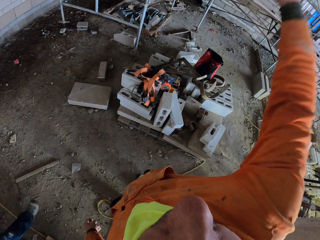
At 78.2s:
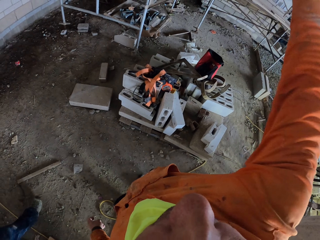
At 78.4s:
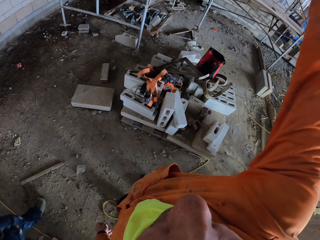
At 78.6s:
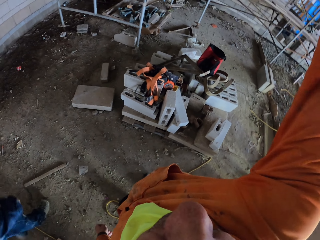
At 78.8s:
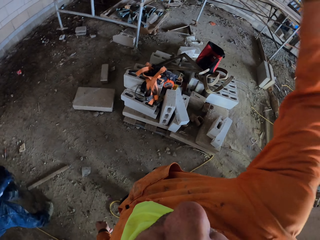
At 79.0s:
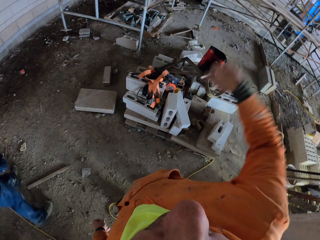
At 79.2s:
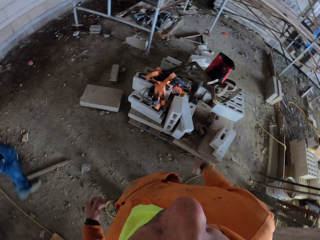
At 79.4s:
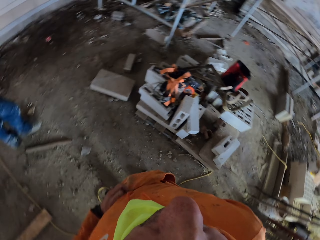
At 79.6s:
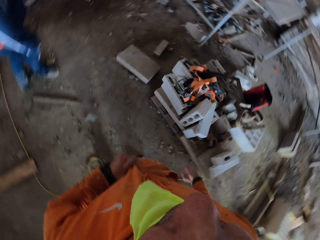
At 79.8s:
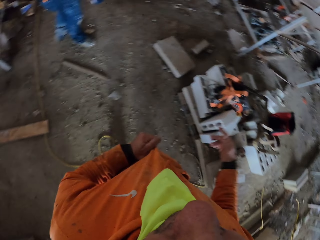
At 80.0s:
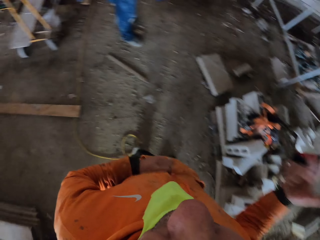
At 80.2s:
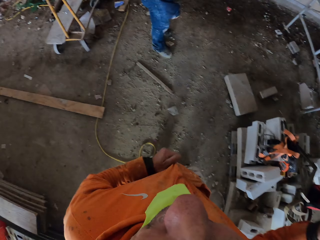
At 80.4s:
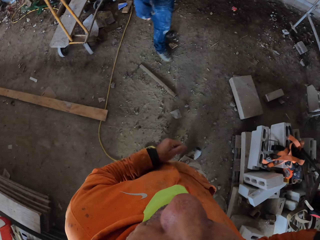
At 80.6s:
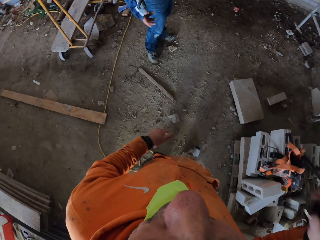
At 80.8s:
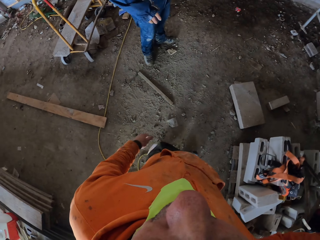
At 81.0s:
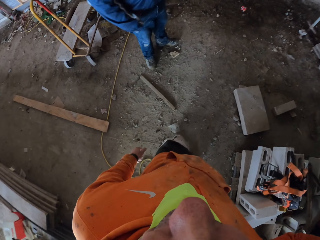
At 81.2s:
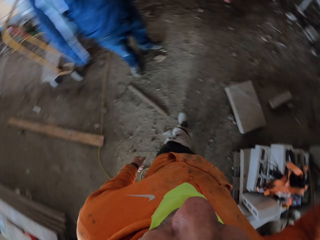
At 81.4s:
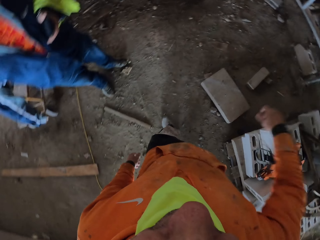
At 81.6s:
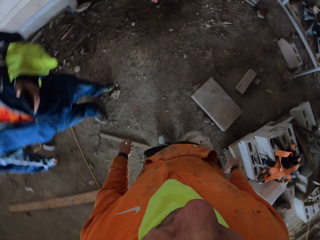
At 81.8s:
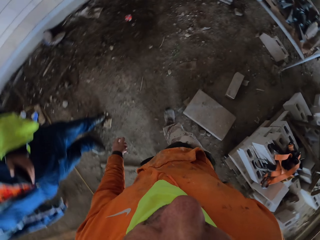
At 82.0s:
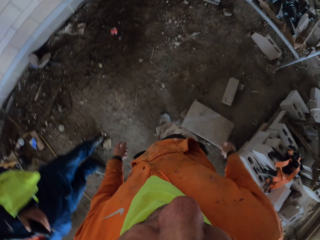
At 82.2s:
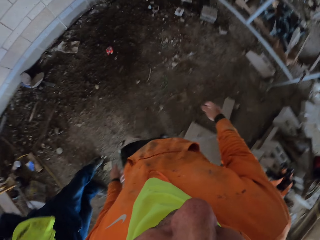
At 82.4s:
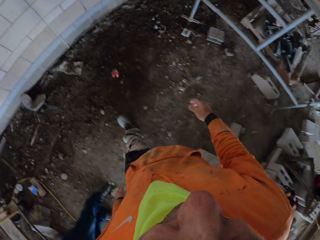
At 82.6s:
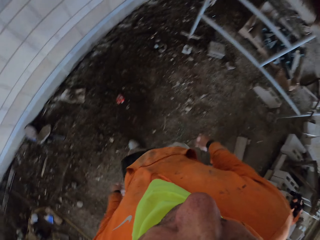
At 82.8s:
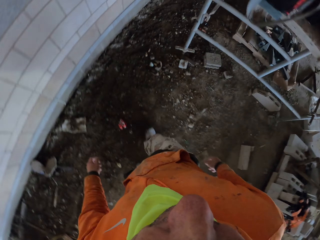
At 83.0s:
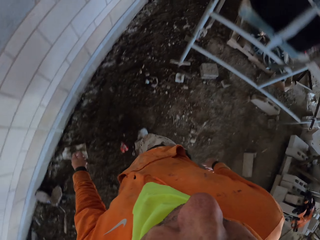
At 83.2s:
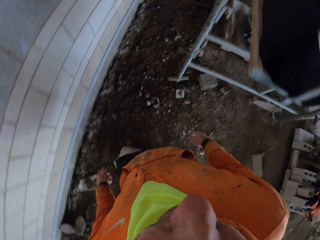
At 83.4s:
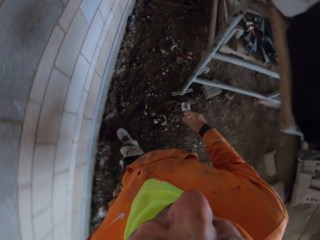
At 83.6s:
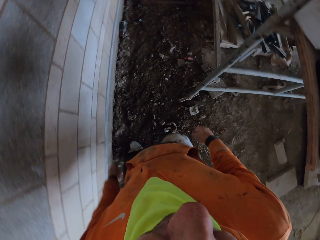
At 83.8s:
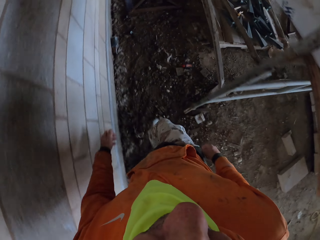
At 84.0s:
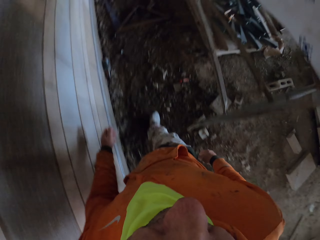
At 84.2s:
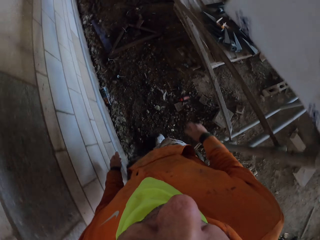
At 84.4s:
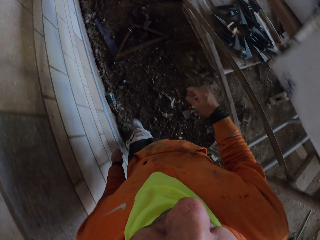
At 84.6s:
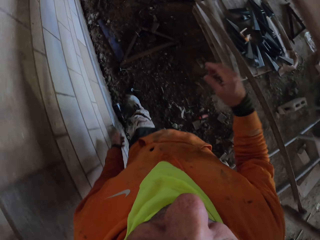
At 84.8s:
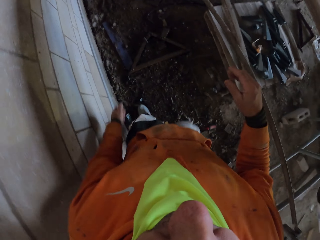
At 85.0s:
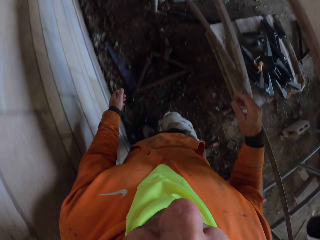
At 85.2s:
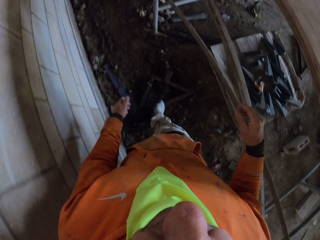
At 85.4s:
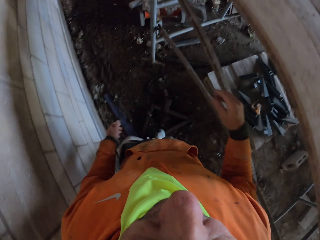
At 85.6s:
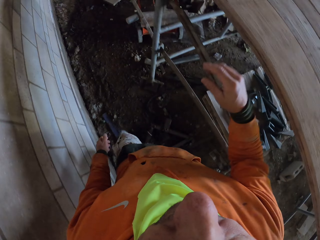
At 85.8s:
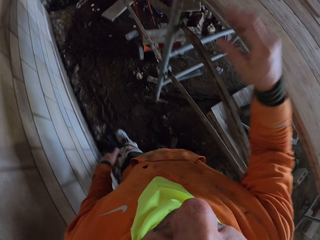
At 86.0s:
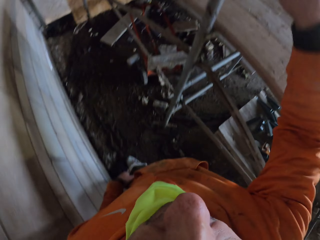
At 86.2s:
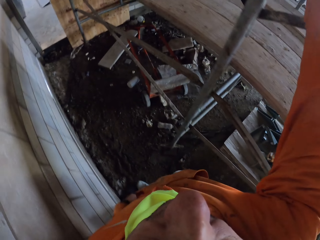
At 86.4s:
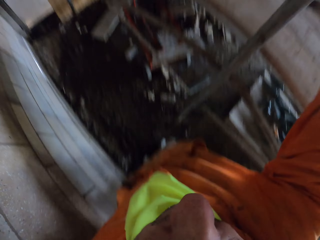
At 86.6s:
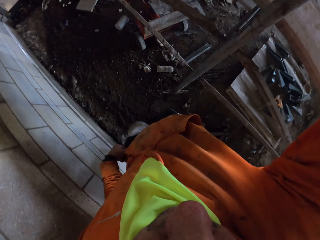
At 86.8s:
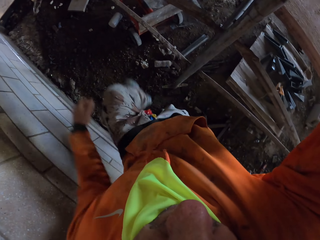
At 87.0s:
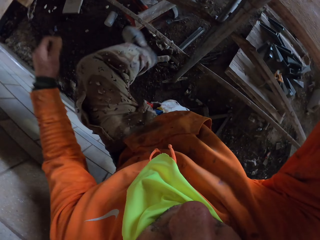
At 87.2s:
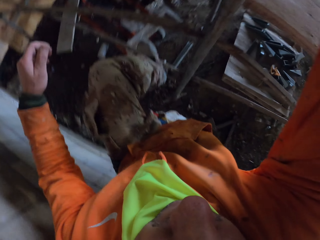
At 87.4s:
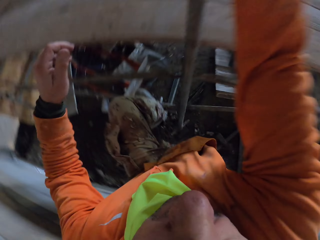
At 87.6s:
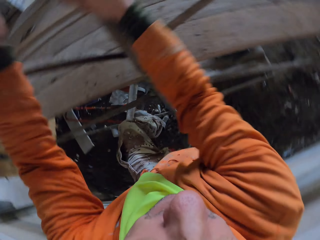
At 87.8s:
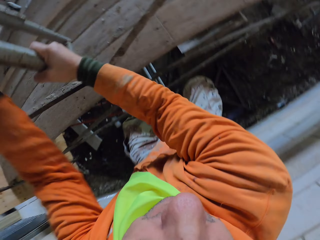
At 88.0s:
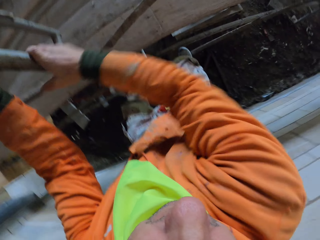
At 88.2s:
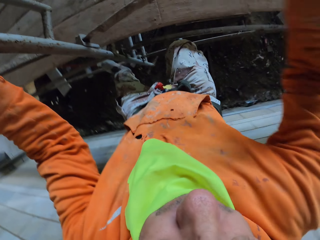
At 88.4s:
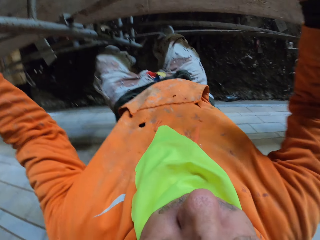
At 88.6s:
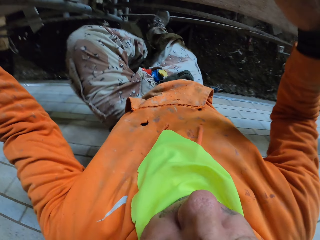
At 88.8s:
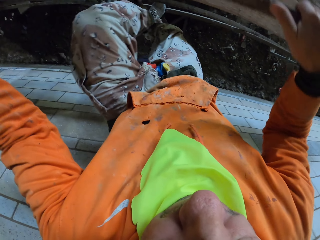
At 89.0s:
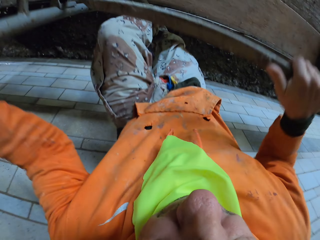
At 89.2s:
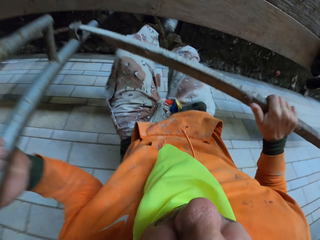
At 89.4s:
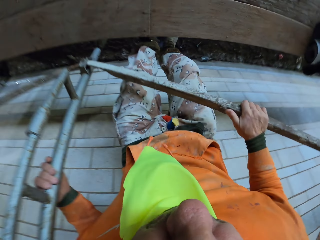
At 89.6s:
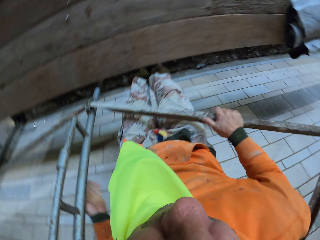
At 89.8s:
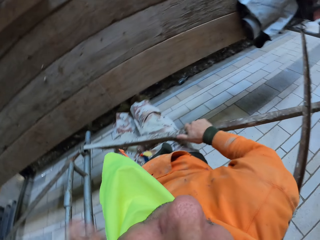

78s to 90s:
A man moves forward. The camera wearer adjusts his pullover. He walks at the construction site. He climbs on a scaffolding.

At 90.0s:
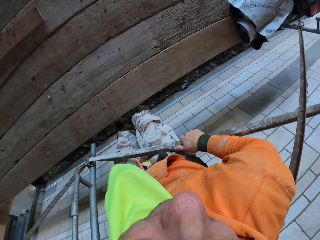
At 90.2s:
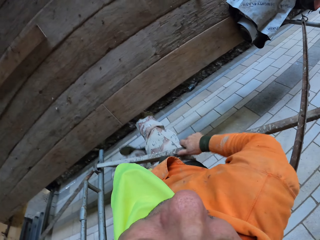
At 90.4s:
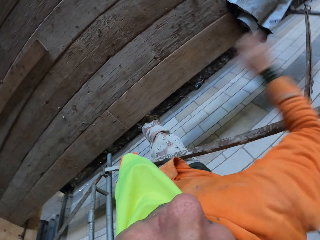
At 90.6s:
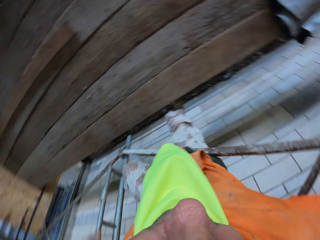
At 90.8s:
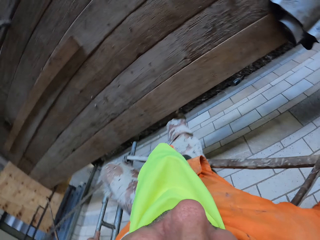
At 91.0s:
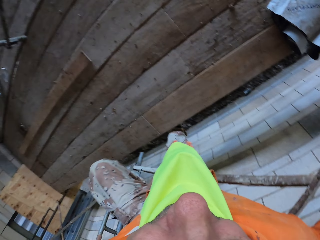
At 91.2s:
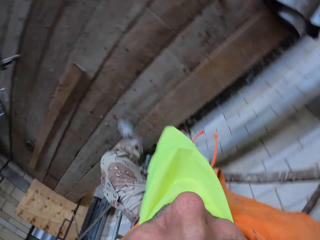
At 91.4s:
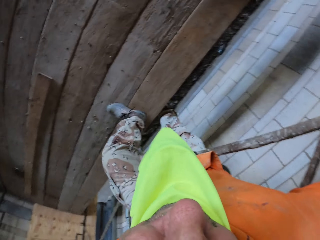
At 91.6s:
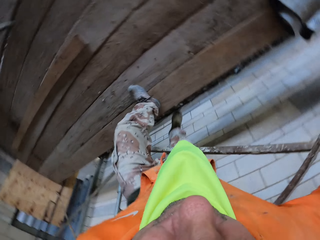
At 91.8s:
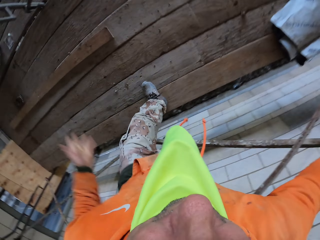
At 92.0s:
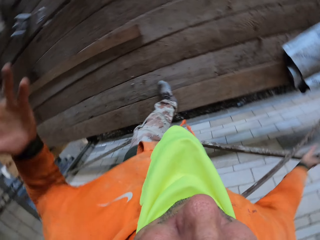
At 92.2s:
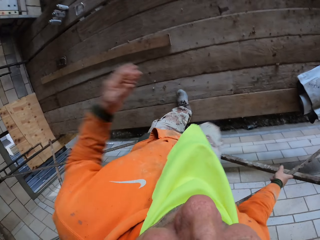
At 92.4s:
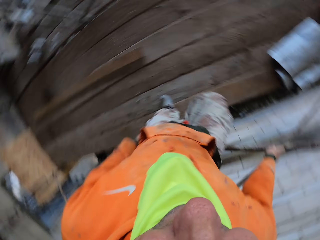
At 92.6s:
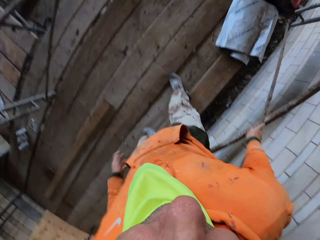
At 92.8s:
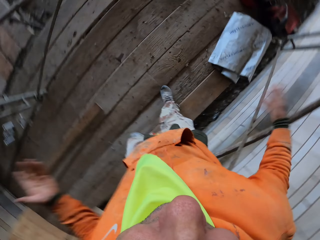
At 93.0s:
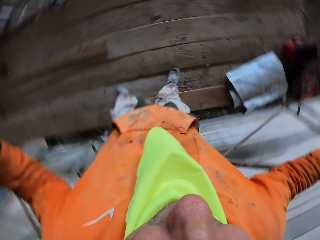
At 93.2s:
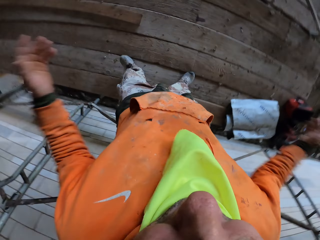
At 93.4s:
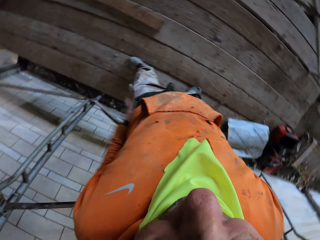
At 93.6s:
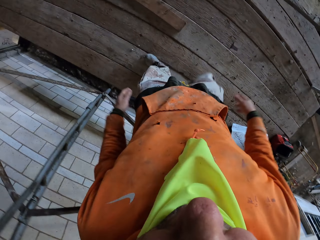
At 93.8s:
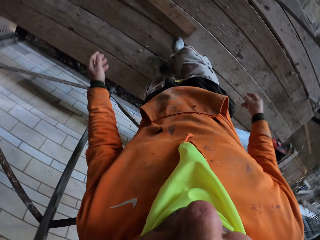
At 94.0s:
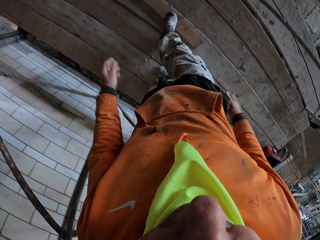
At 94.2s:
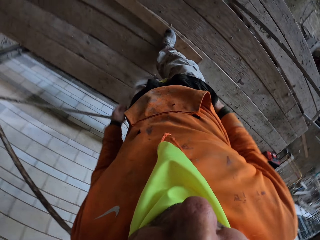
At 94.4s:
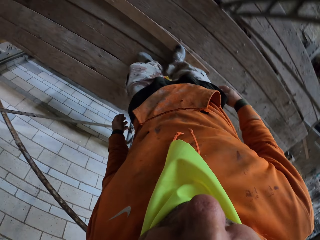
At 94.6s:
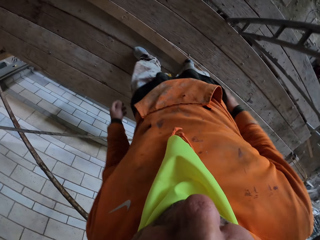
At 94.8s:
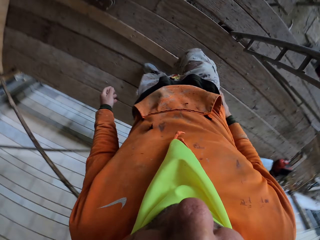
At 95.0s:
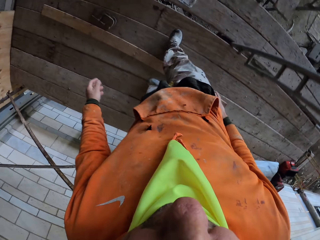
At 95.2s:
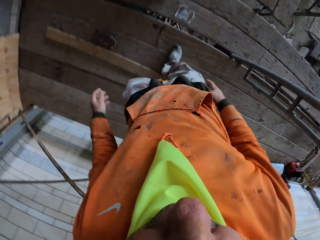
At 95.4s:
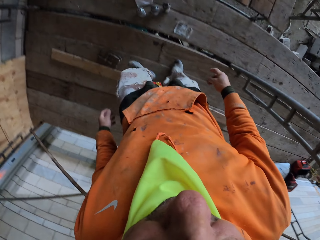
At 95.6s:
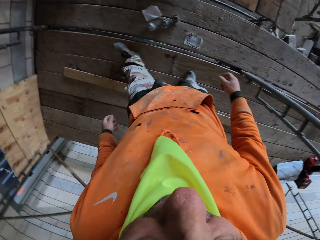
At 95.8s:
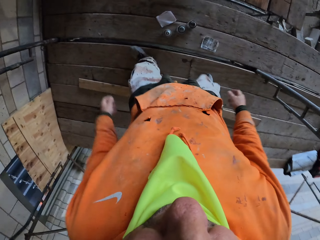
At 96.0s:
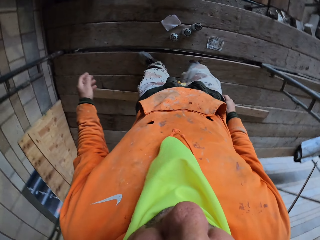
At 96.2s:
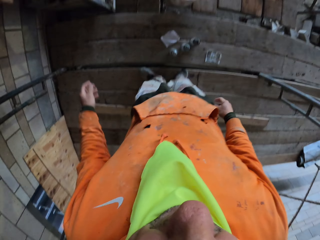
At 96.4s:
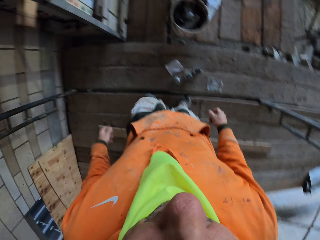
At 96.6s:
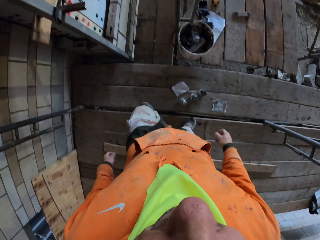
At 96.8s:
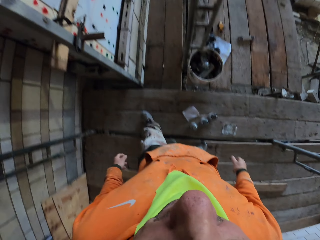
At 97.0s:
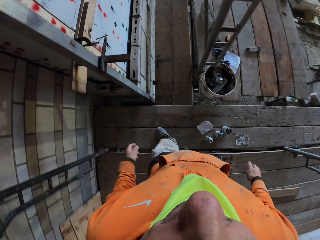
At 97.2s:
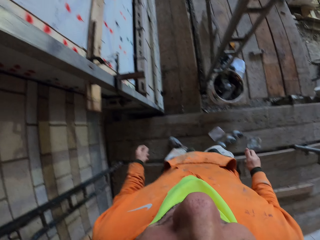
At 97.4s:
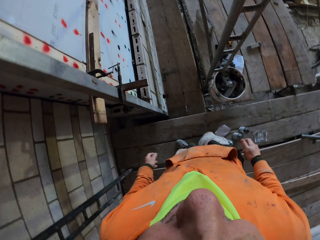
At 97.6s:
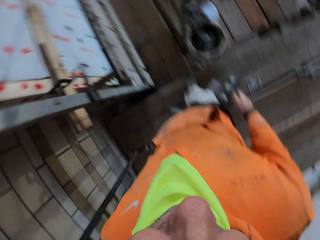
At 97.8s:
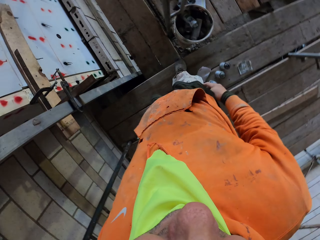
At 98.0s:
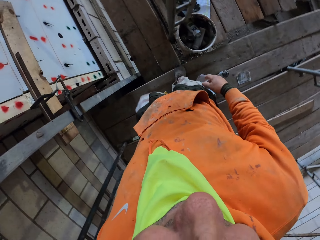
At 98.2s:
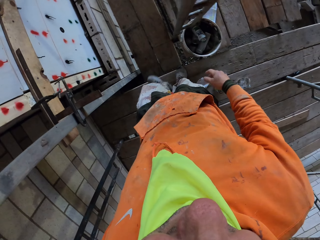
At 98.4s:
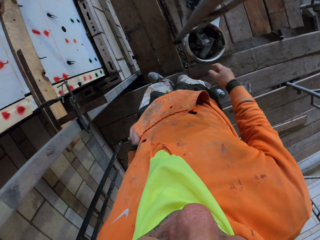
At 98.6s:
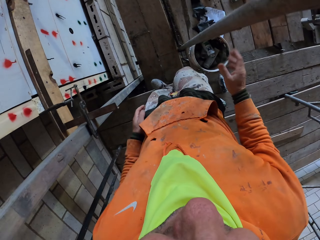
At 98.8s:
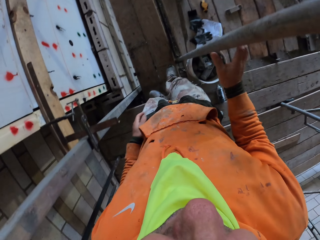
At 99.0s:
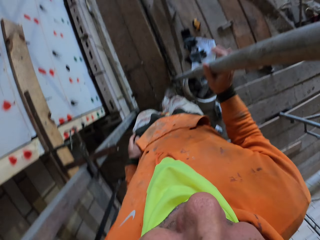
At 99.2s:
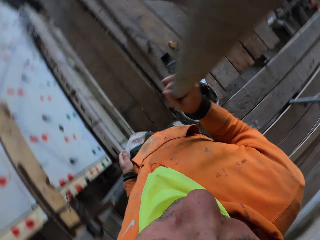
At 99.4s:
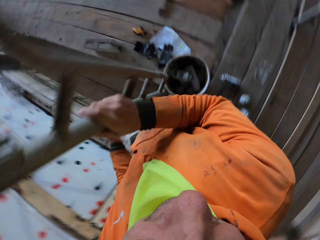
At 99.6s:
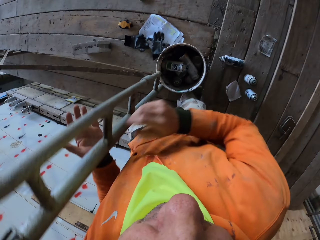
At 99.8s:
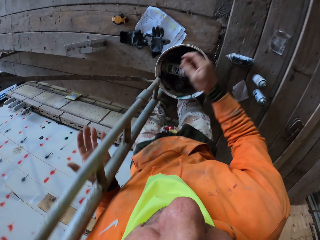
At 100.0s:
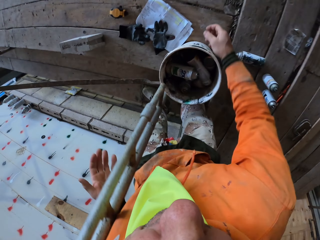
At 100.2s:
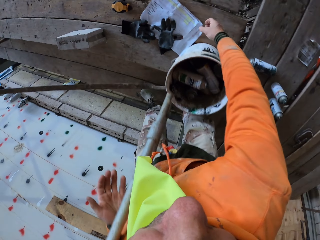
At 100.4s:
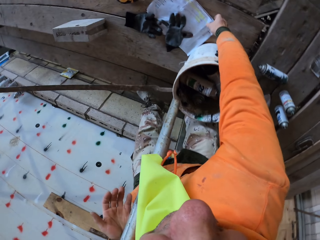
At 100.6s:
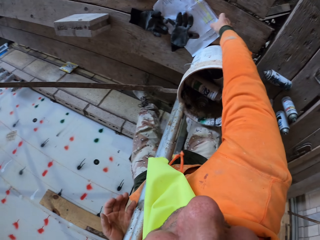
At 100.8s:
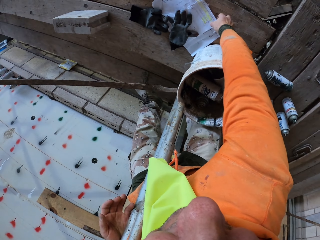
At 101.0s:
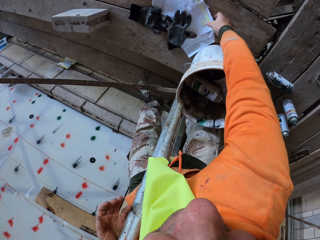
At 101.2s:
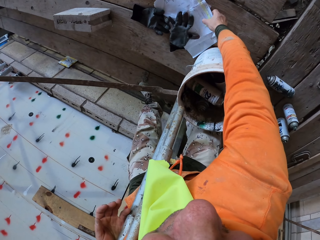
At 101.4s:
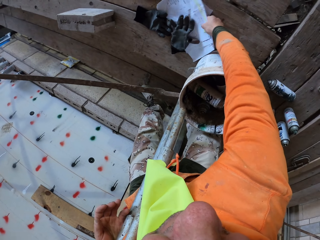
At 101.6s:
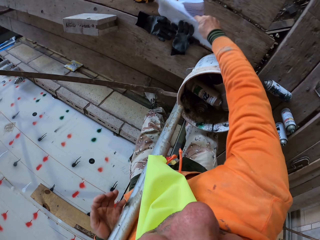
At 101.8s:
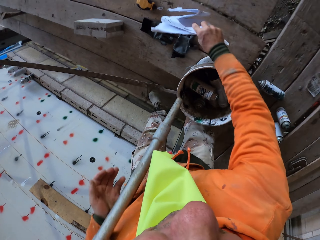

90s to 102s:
The camera wearer walks on the scaffolding. He moves his hands. He walks on the floor. He picks the papers on the floor.
